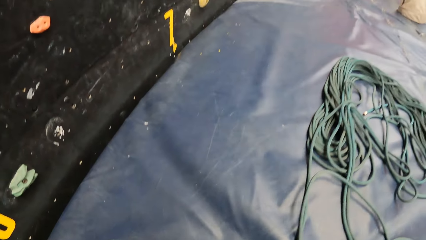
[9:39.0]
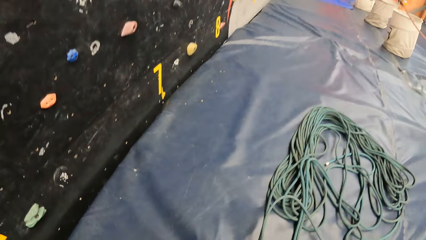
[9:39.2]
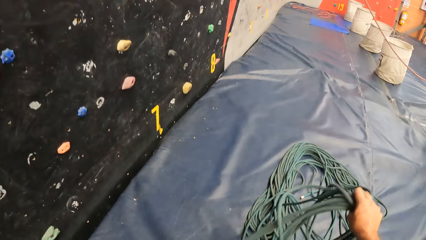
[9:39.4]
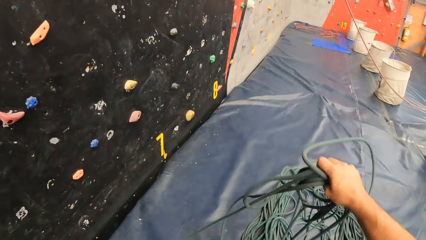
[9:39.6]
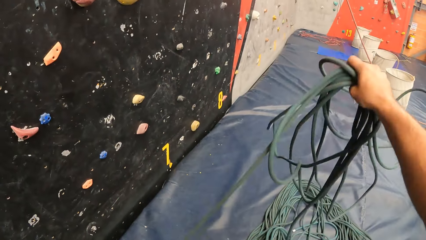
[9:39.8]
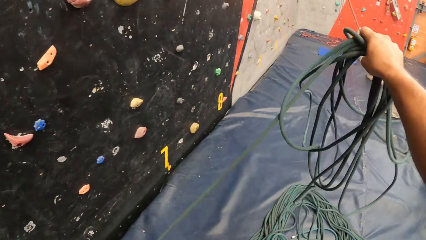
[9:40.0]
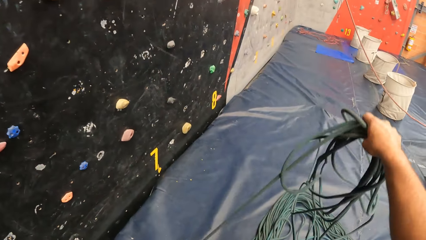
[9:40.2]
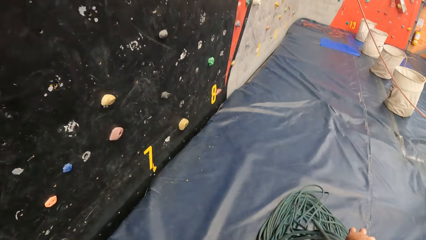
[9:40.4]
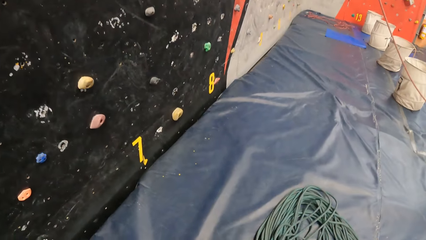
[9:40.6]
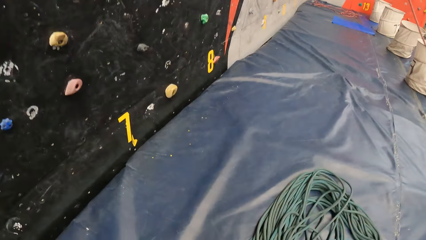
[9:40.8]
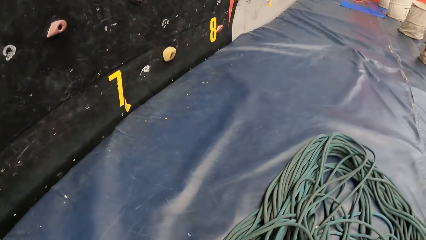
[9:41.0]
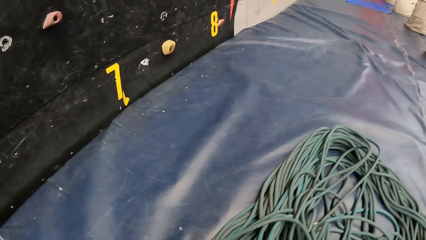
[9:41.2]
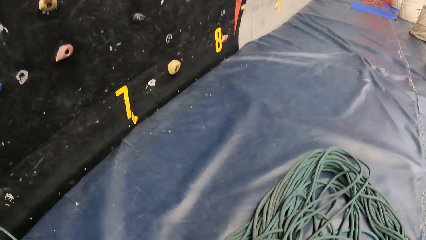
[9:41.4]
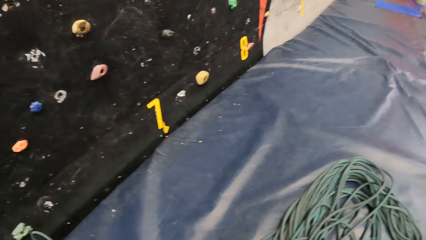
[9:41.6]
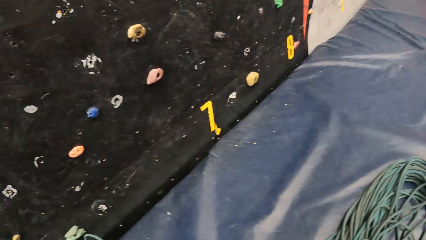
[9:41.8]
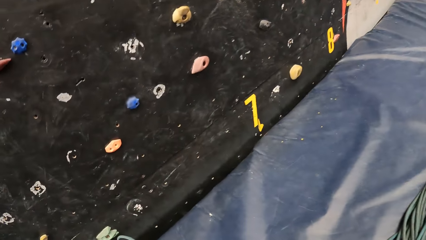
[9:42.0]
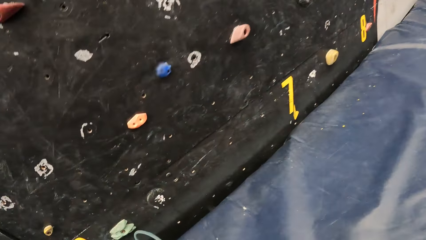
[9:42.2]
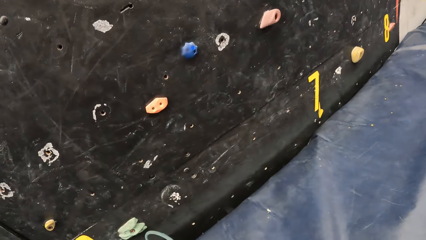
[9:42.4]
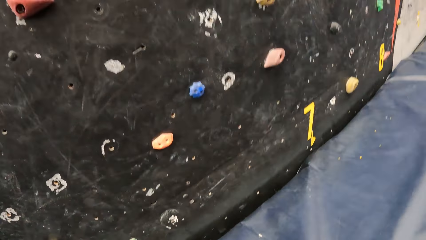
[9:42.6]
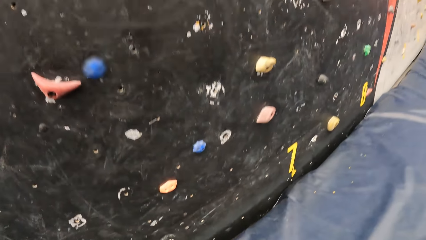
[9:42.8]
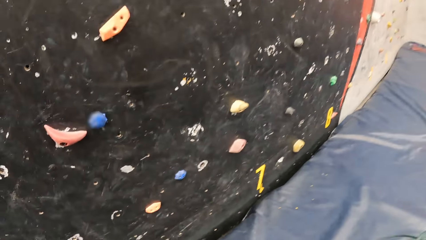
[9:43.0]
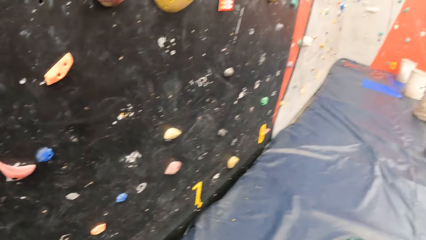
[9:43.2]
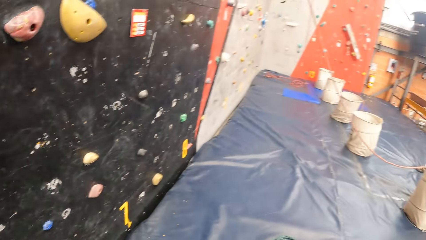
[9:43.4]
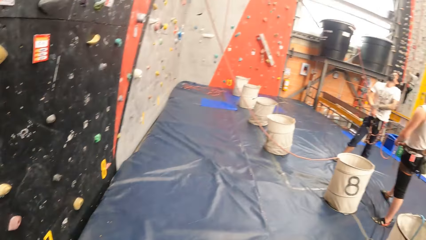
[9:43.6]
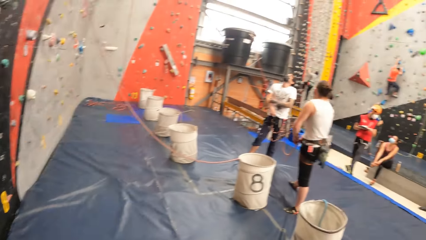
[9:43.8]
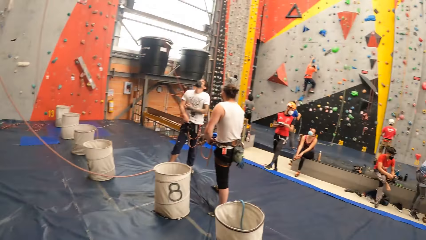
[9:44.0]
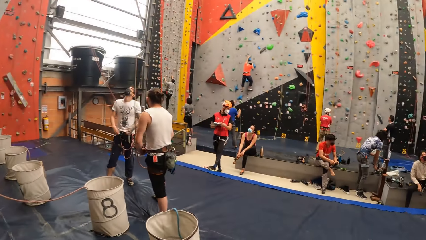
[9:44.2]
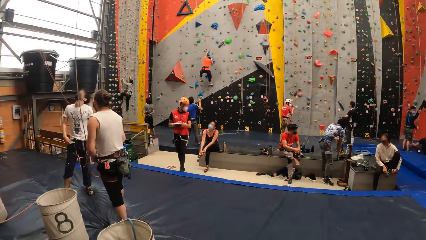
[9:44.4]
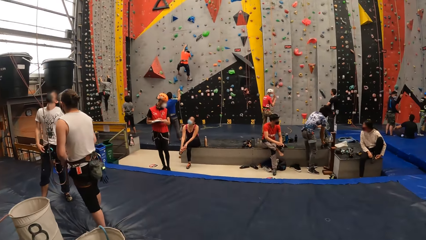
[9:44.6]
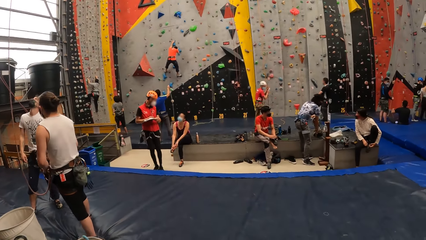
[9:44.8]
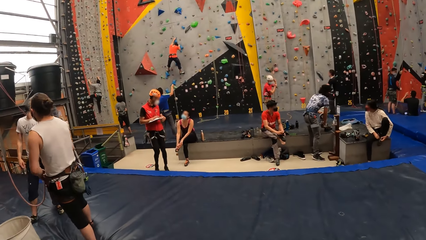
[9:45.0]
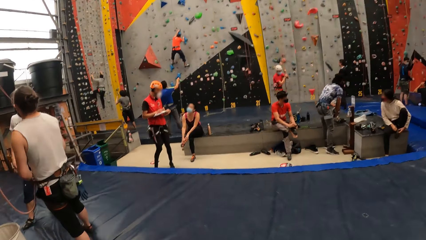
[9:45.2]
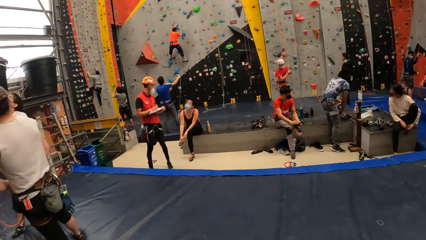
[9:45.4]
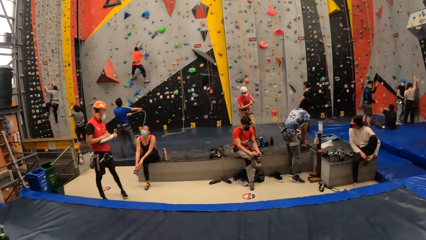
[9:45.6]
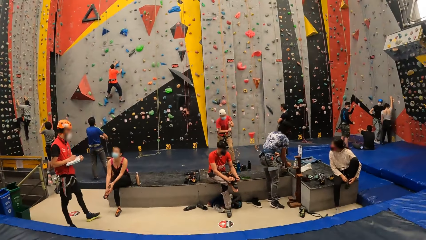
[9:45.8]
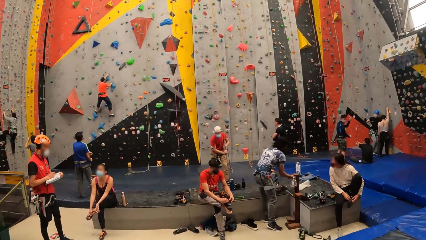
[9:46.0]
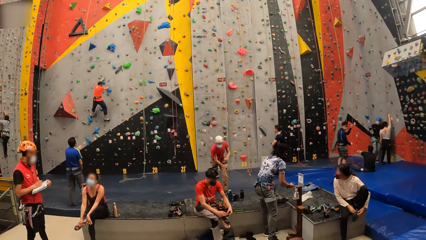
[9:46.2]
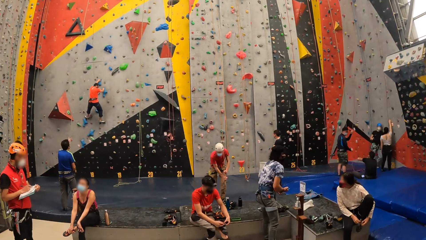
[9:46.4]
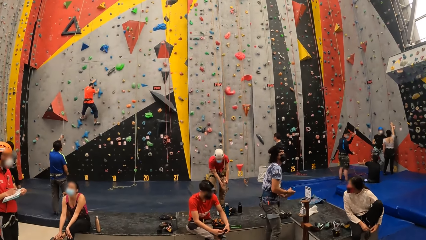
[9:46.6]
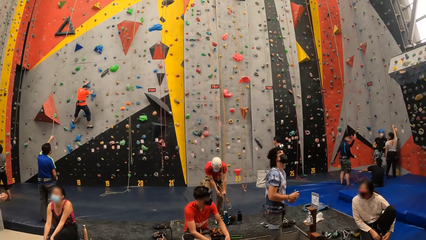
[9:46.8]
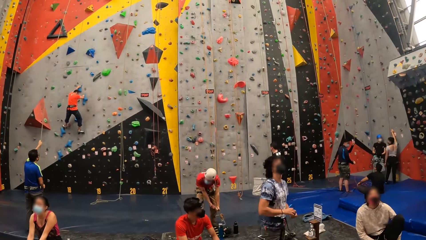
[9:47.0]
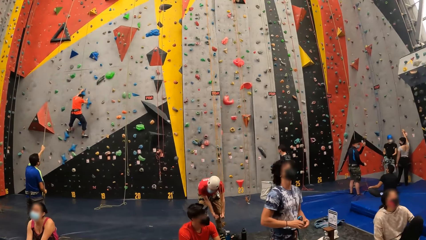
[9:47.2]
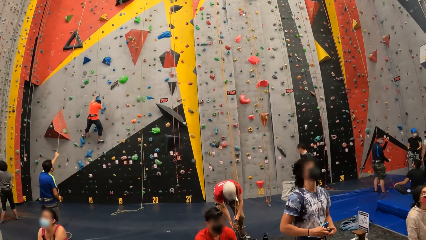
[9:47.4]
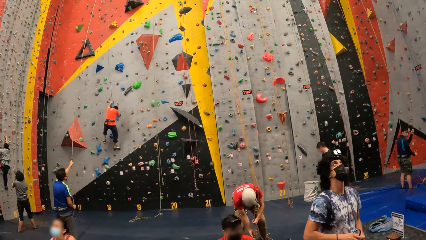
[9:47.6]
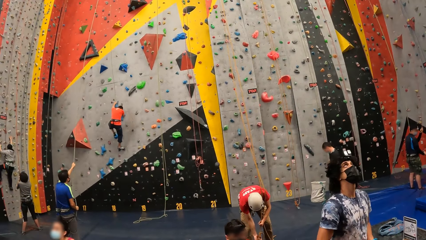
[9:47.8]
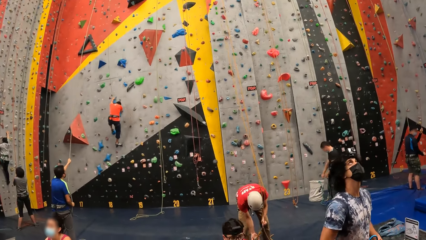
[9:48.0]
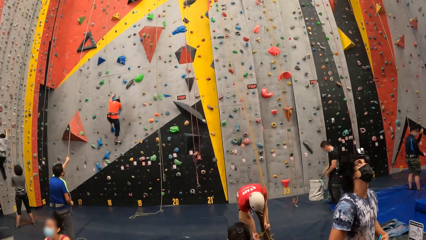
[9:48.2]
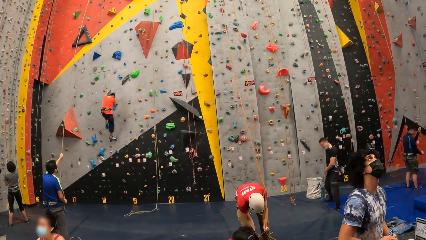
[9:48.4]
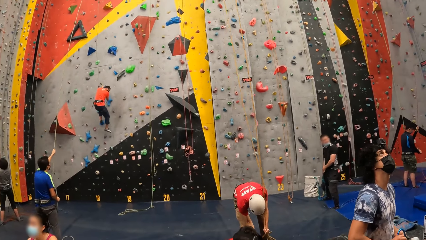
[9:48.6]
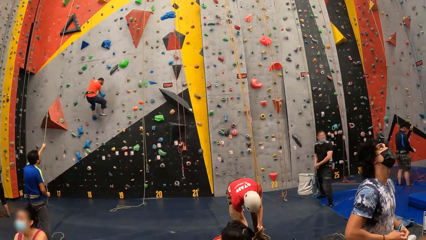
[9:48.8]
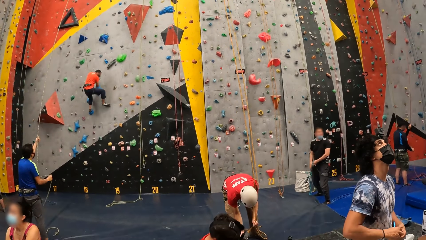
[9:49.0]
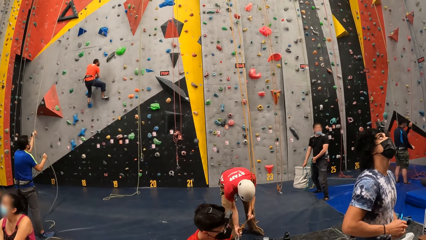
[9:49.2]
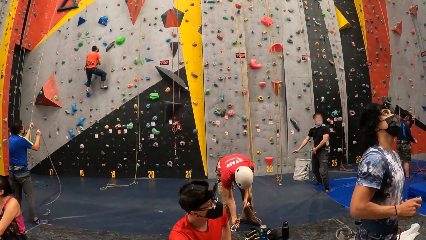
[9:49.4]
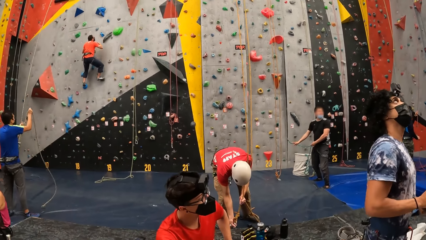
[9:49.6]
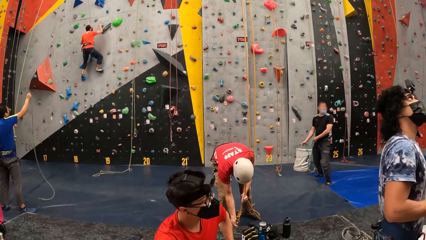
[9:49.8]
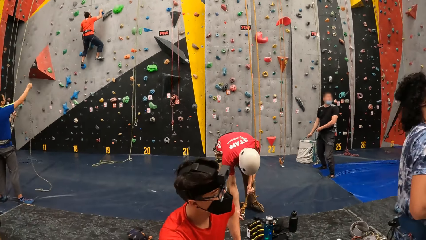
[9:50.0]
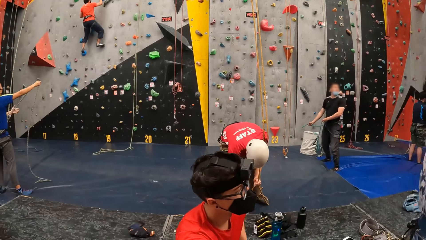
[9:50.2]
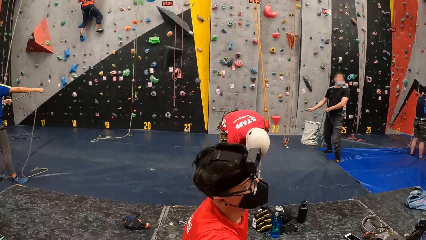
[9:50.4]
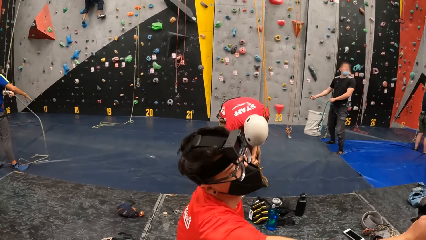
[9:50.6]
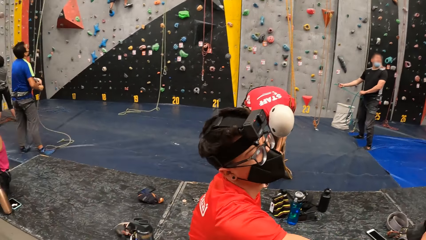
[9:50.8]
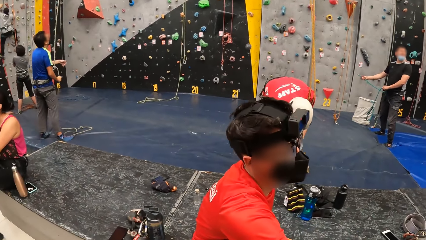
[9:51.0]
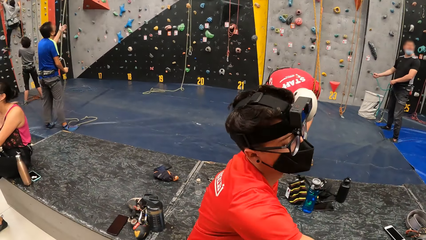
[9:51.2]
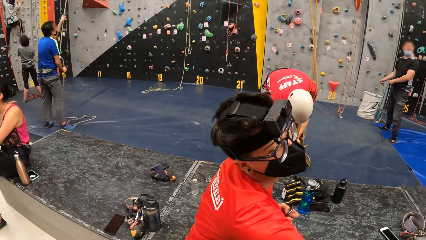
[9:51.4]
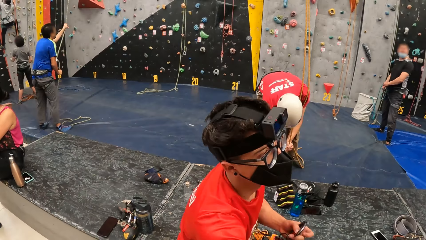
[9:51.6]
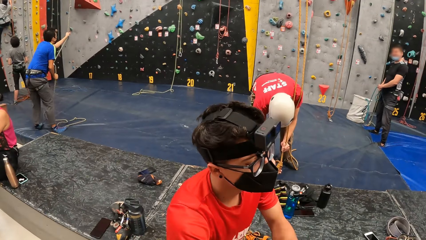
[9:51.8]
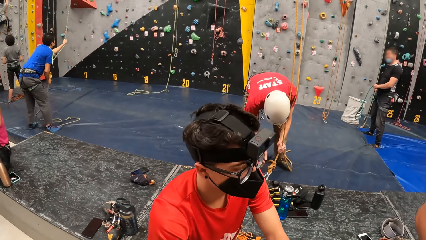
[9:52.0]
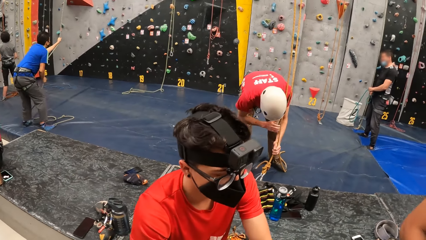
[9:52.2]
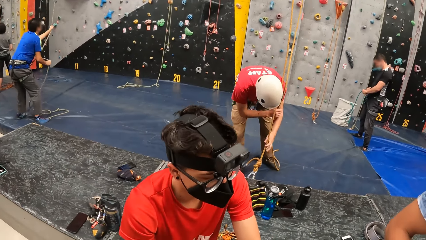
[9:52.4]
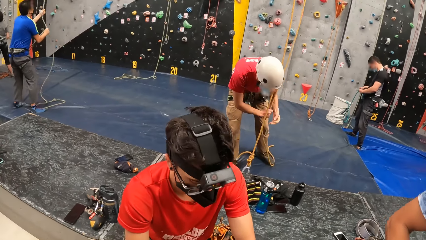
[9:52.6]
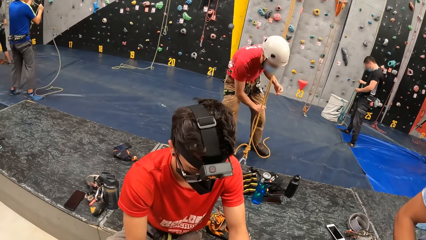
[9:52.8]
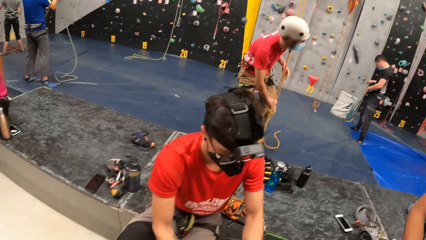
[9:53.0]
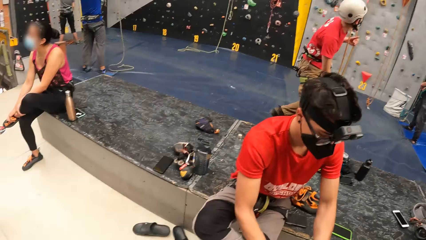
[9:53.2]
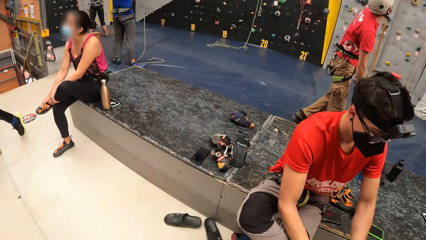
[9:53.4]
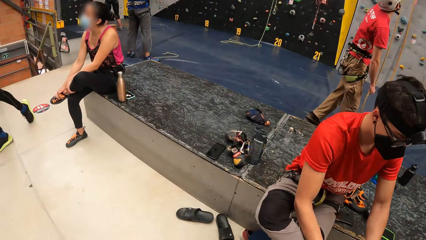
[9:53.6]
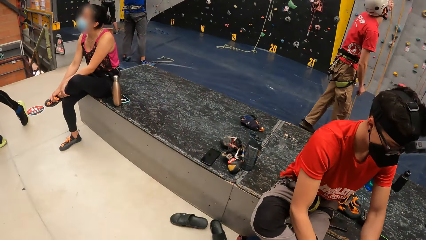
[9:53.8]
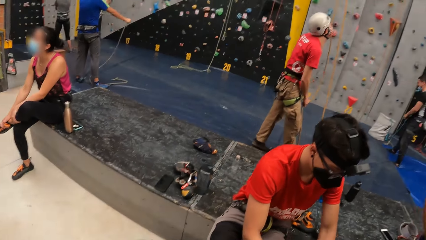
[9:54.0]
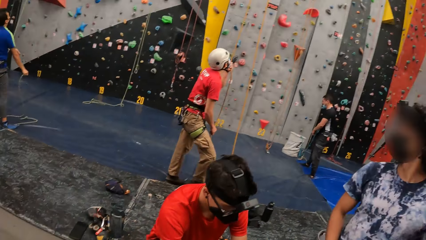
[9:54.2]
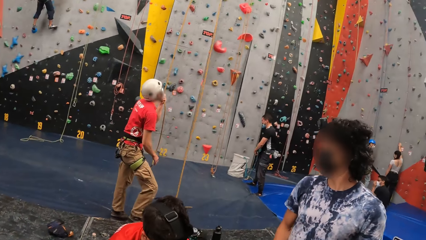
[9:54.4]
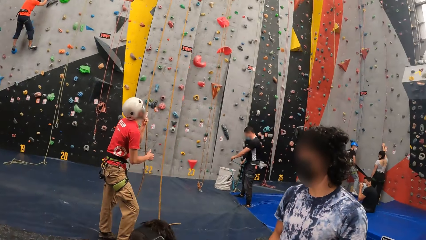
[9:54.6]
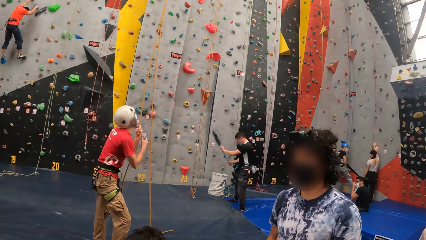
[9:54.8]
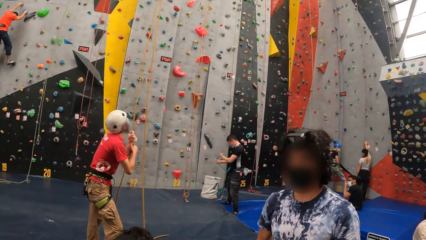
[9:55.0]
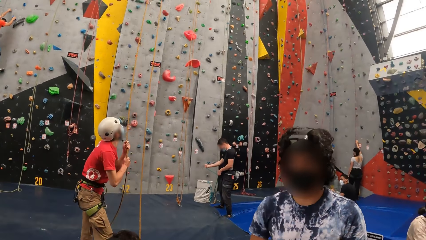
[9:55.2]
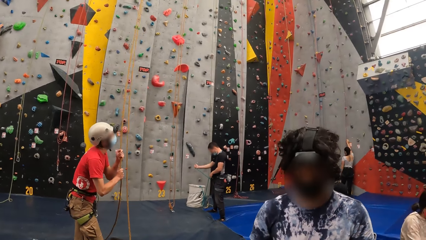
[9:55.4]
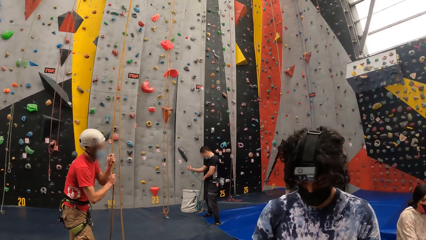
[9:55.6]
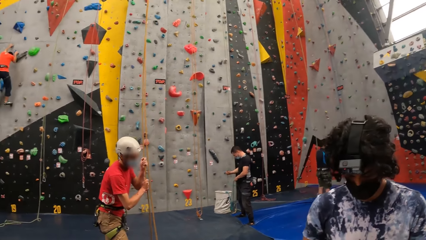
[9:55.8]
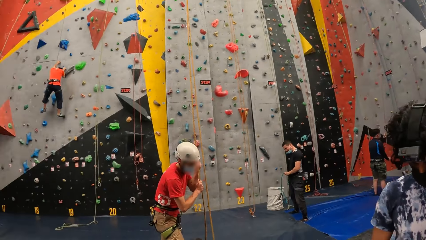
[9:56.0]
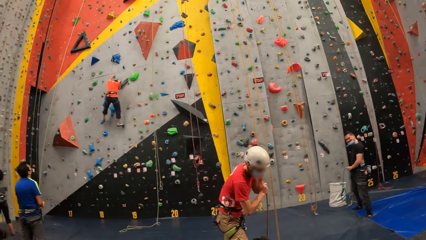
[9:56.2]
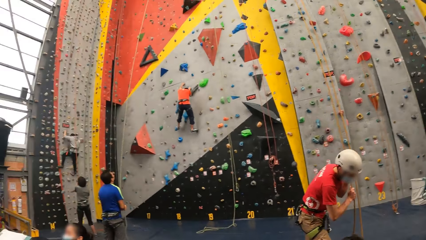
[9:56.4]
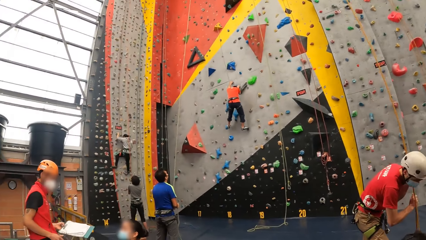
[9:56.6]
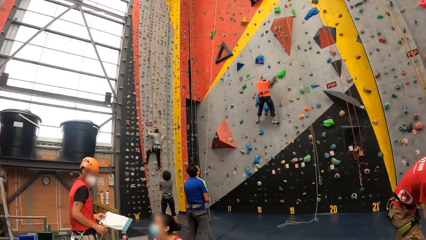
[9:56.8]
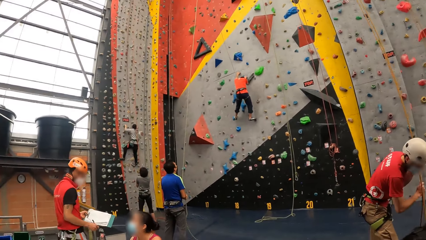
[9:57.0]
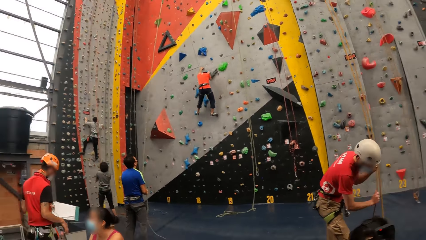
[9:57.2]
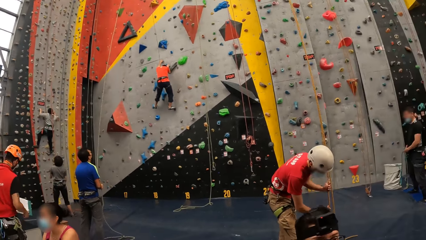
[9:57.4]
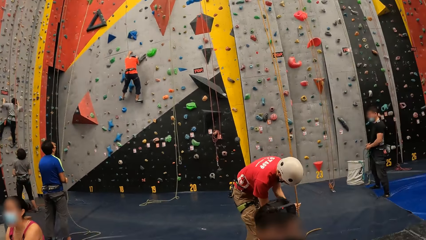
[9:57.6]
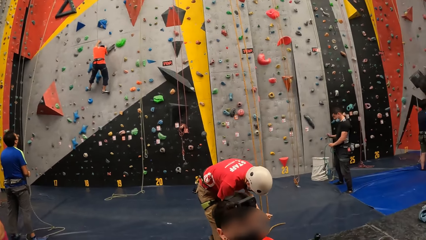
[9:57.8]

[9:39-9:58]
The camera wearer adjusts wire cables. They put down the rope. They look around. They walk a few steps. They look around. A person moves a cord with both hands.
